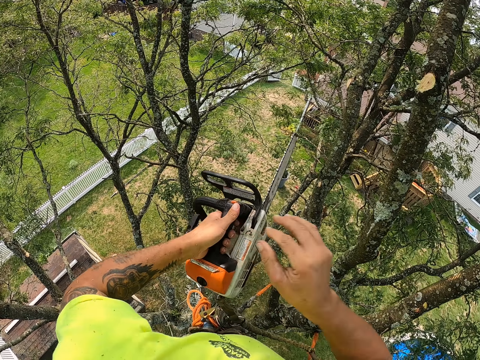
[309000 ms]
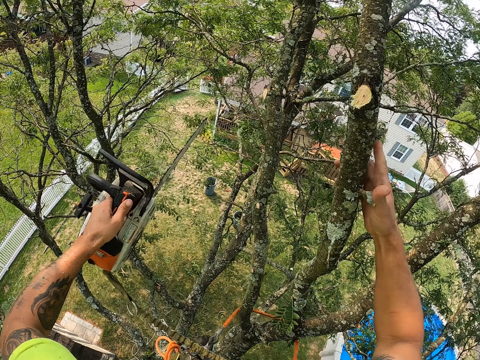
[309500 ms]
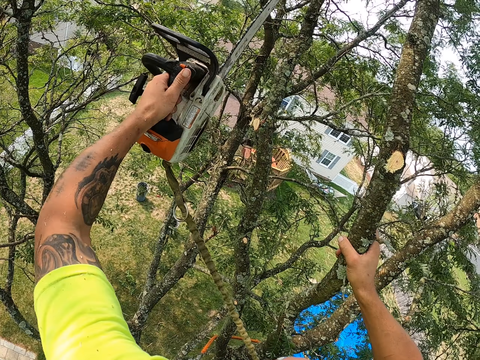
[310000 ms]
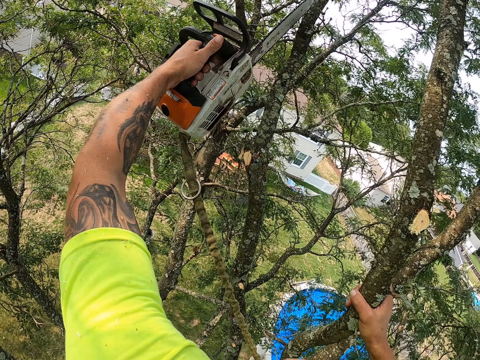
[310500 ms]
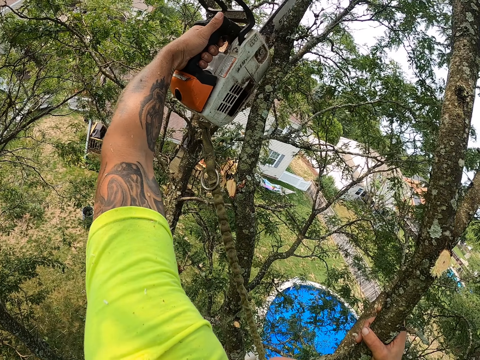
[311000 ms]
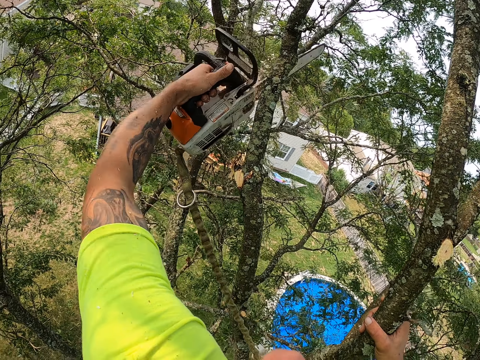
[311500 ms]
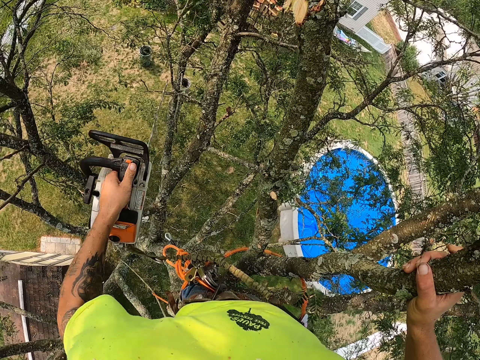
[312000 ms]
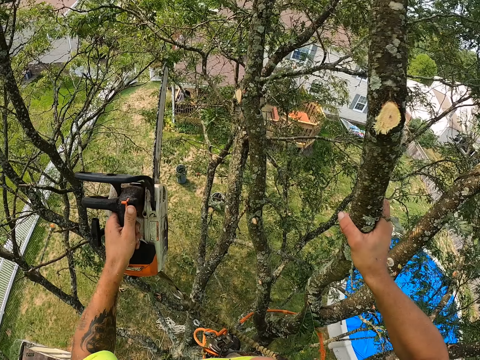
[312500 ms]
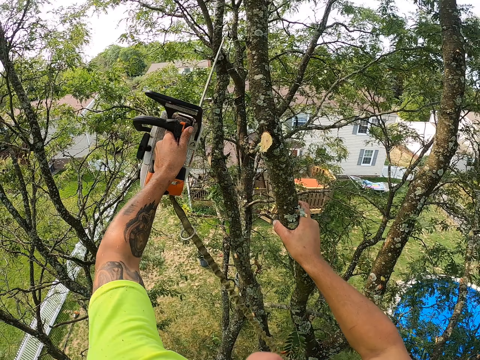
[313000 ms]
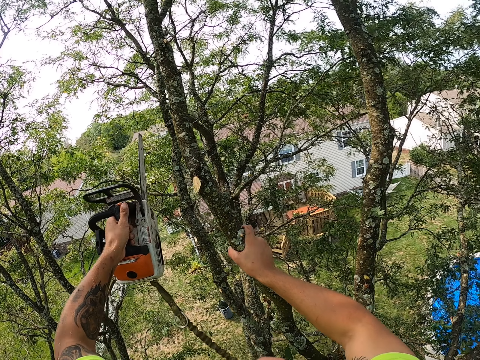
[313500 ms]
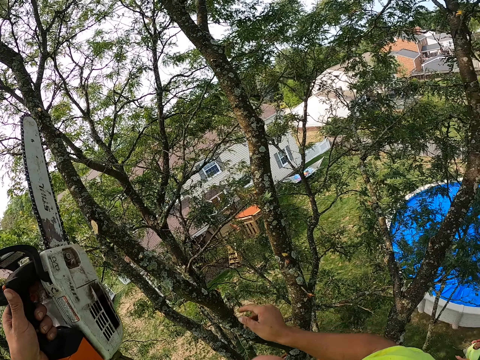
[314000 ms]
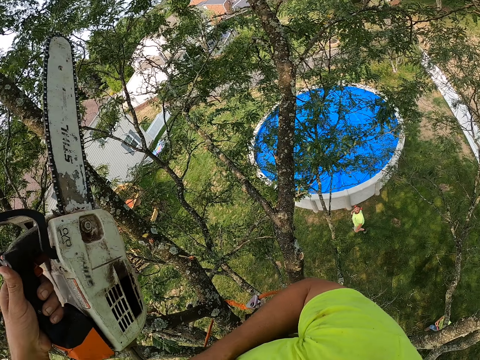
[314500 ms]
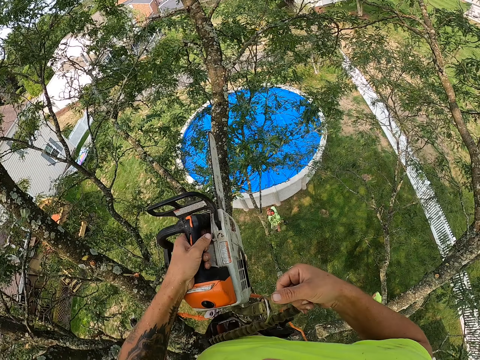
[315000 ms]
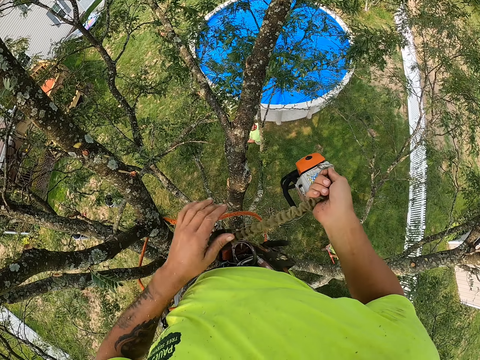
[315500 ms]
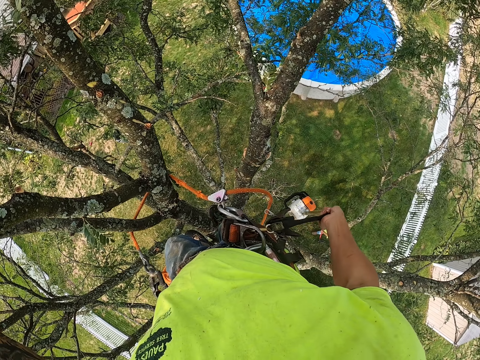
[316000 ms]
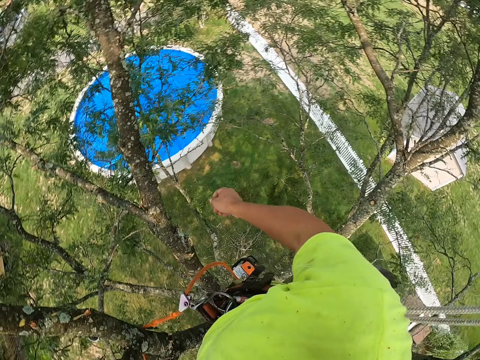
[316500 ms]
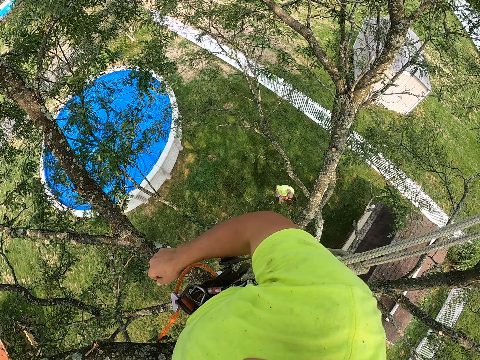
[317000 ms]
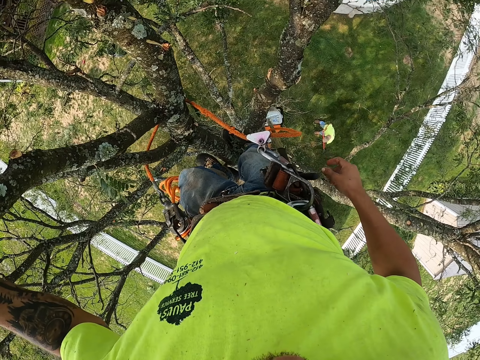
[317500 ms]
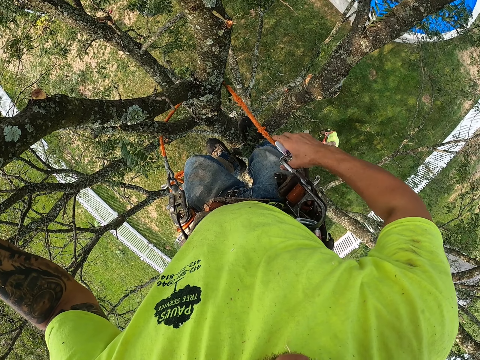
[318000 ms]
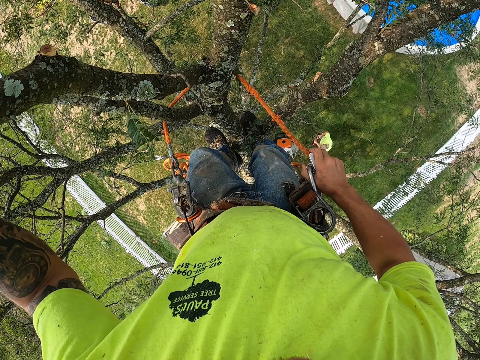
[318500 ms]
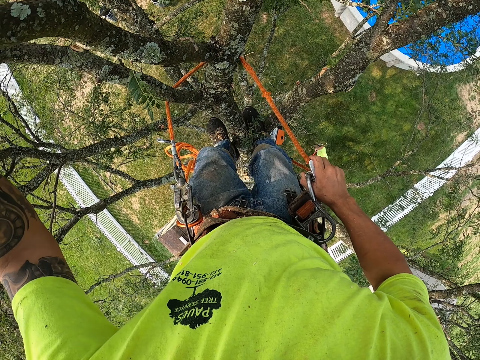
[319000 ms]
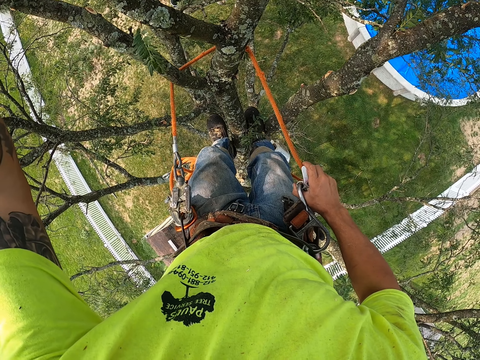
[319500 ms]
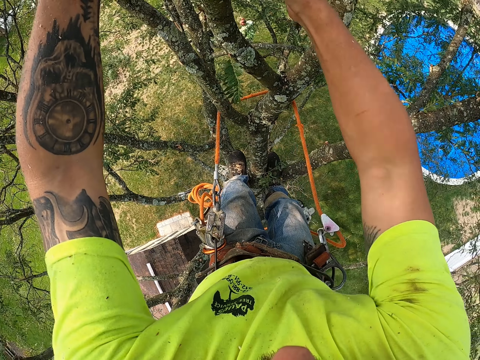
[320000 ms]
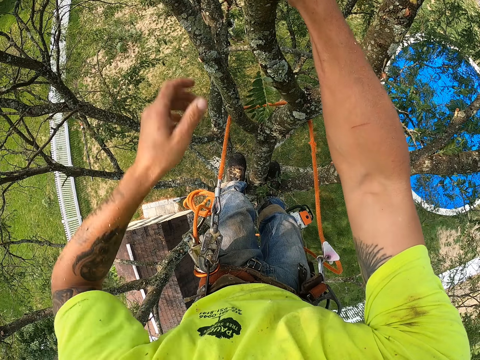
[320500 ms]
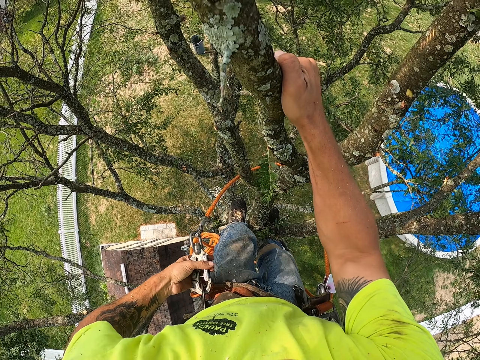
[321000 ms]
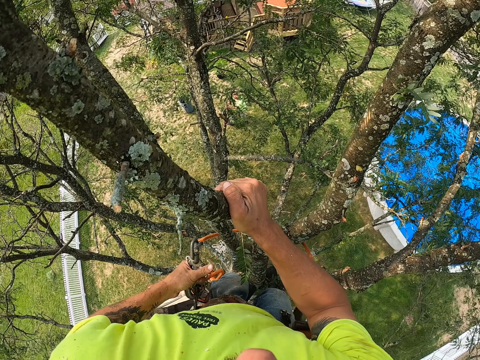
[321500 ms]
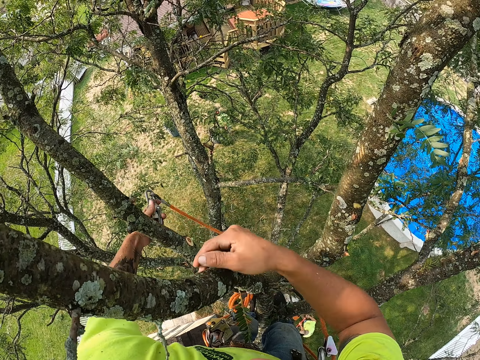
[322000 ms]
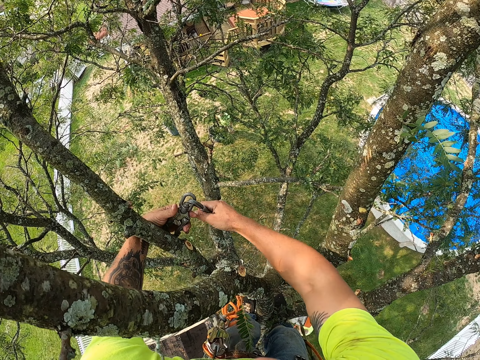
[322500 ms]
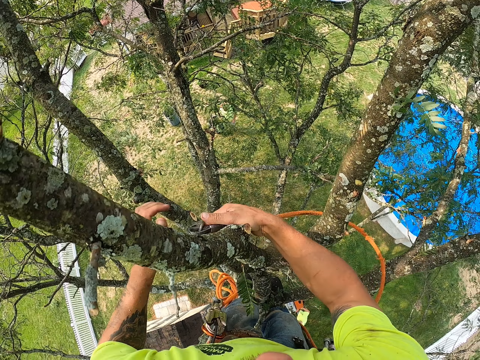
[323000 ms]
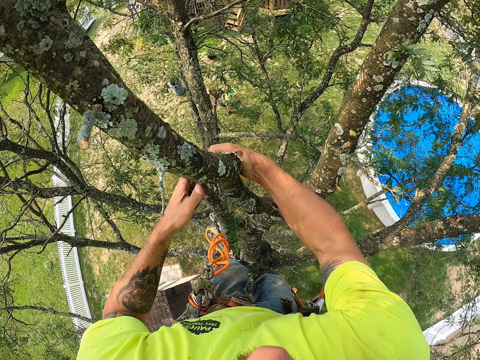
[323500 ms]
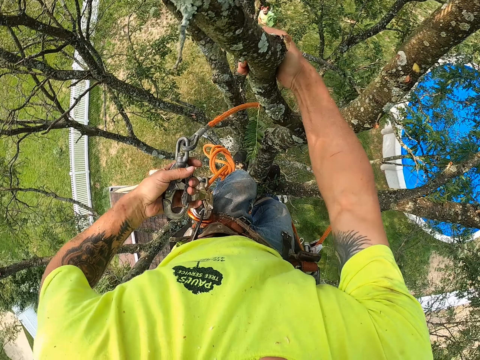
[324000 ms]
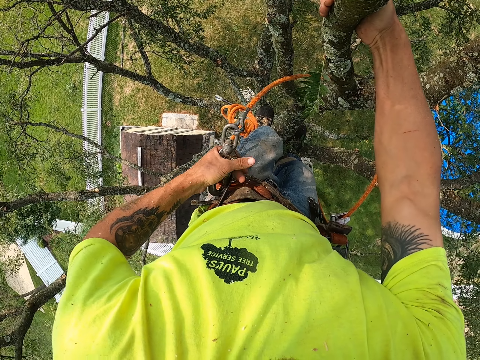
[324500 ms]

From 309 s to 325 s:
The camera wearer holds a branch of the tree with his right hand. He trims the tree branches with the chain saw in his left hand. He holds the chain saw with his left hand. He holds the rope. He releases down the chain saw via the belt with his right hand. He holds the adjustable grip hitch of the rope. He holds the branch of the tree with his hands. He locks the rope. He removes the adjustable grip hitch of the rope with his left hand. He holds the adjustable grip hitch with his right hand. He holds the adjustable grip hitch with his left hand.

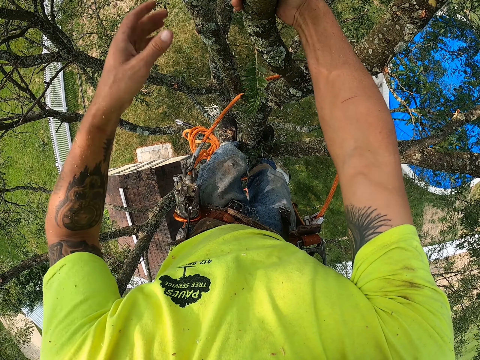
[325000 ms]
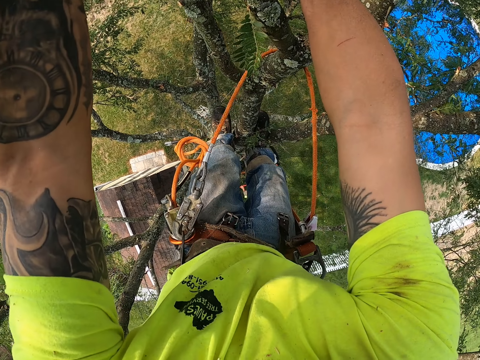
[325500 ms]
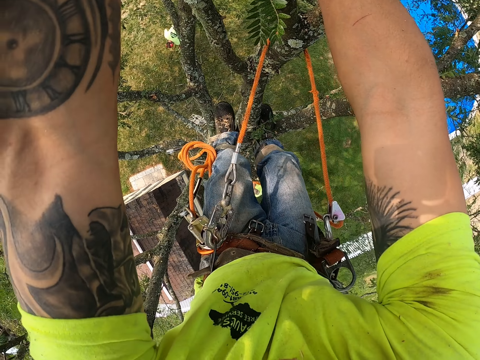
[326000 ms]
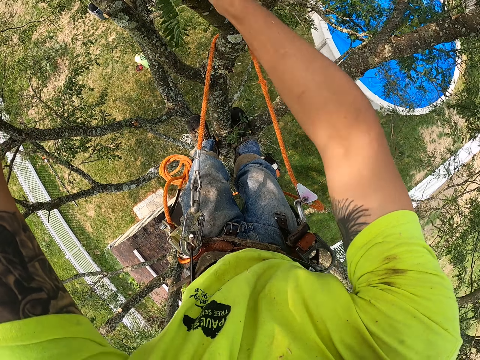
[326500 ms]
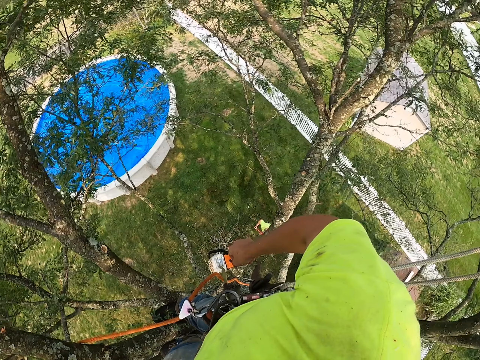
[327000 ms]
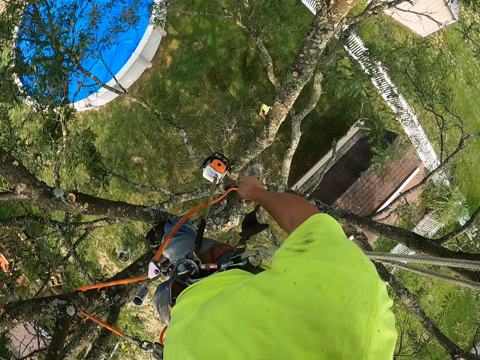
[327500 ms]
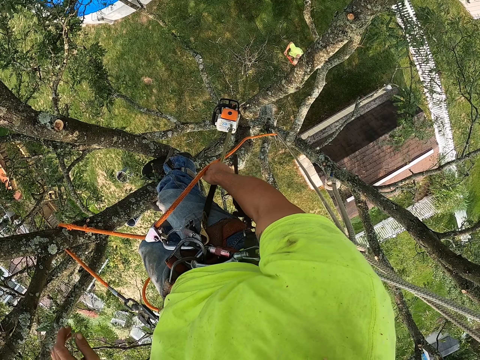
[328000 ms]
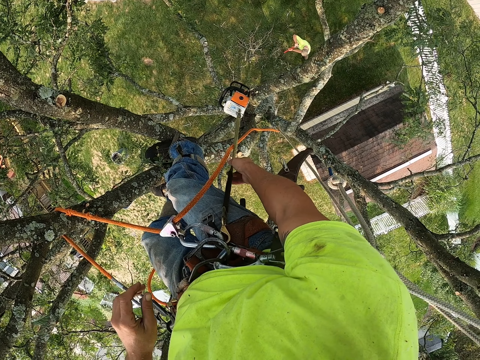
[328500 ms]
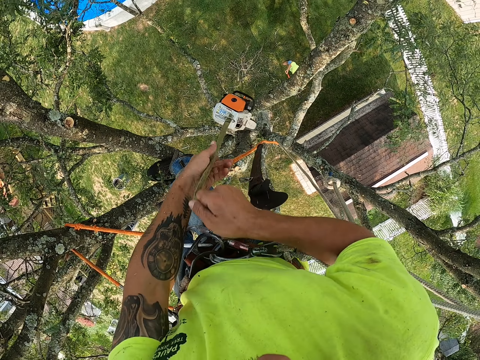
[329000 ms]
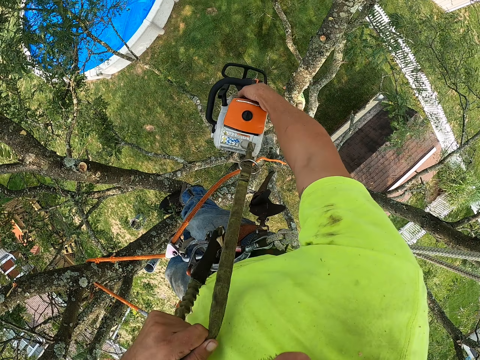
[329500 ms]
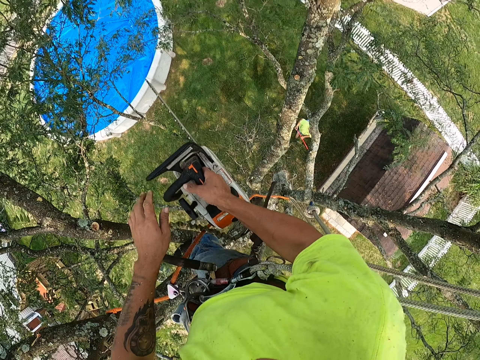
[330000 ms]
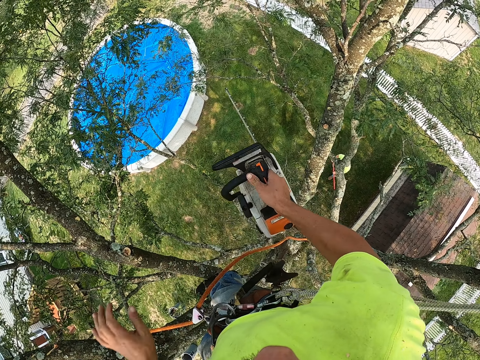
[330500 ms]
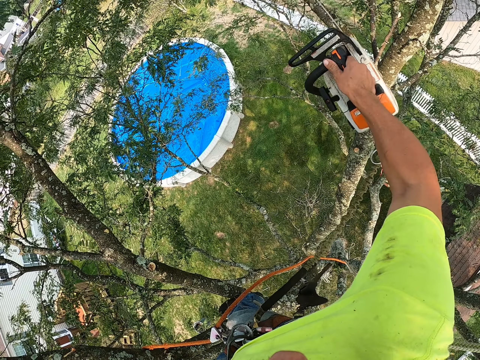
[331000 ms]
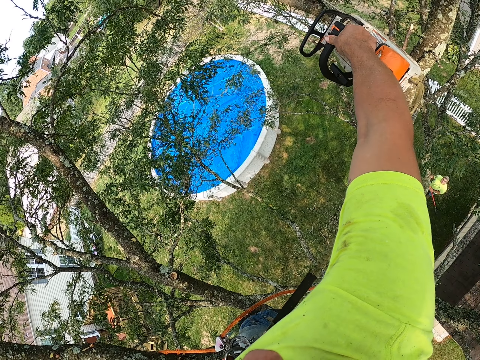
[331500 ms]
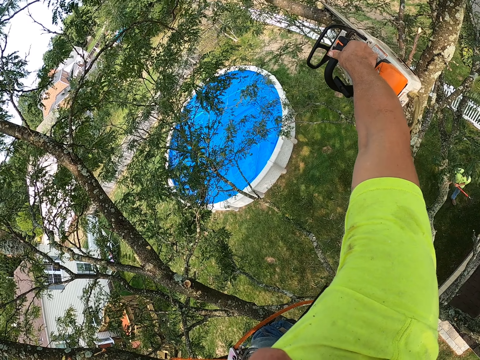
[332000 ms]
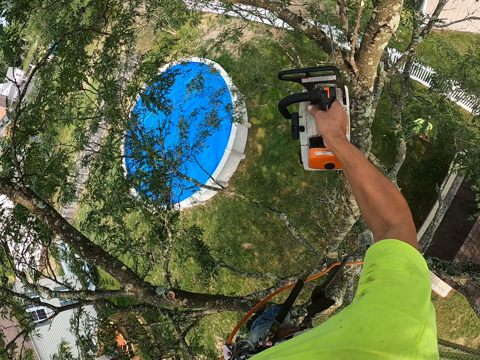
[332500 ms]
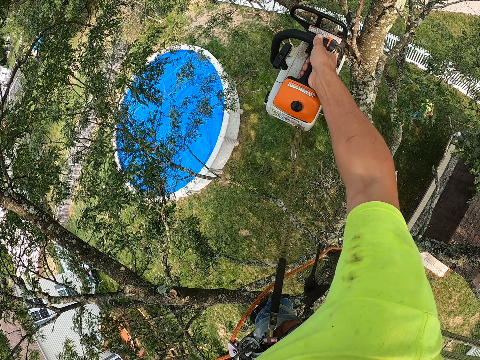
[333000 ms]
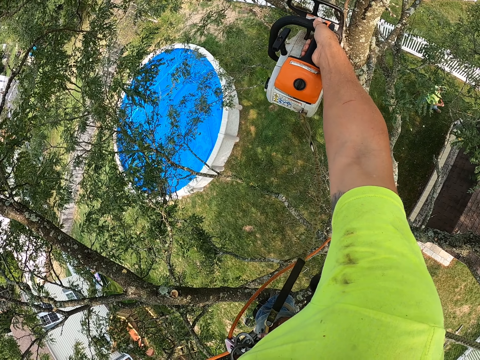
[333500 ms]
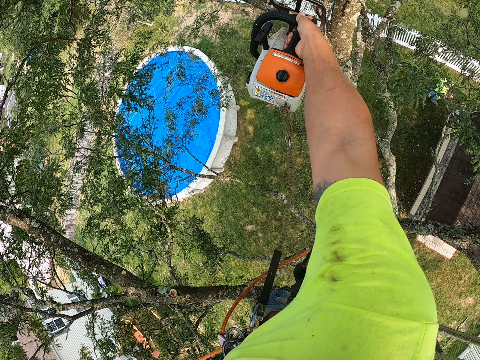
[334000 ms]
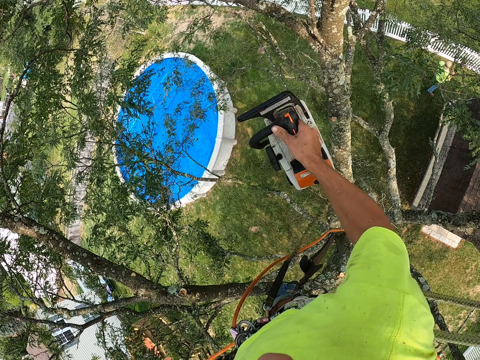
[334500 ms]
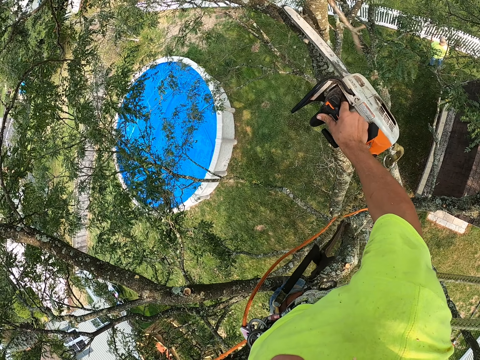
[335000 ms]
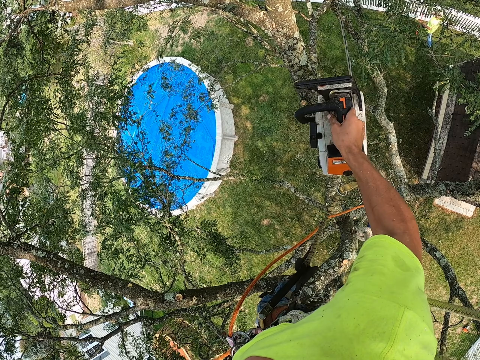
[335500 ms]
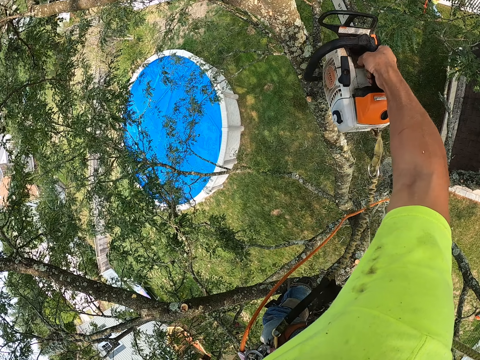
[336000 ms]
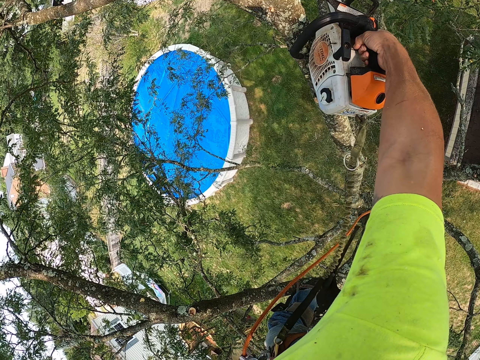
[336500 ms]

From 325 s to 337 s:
The camera wearer fastens the adjustable grip hitch to his belt with his left hand. He holds the branch of the tree with his left hand. He pulls up the chain saw via the belt with his hands. He holds the chain saw with his right hand. He trims the branch of the tree with the chain saw in his left hand.
